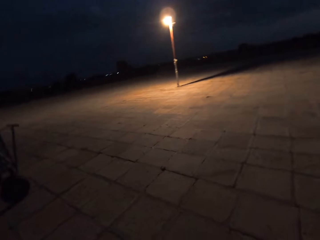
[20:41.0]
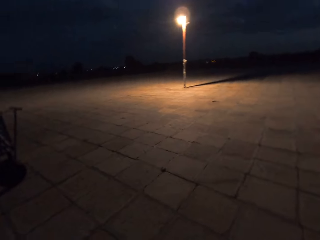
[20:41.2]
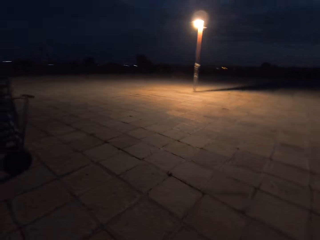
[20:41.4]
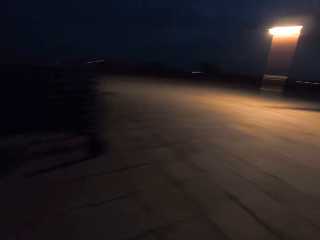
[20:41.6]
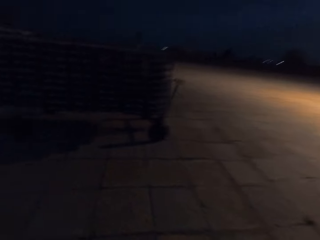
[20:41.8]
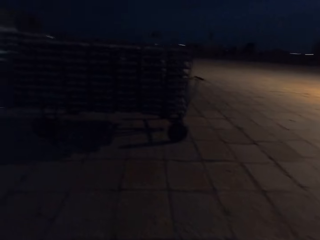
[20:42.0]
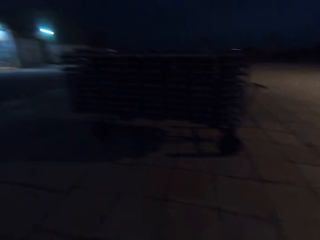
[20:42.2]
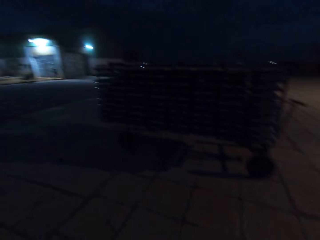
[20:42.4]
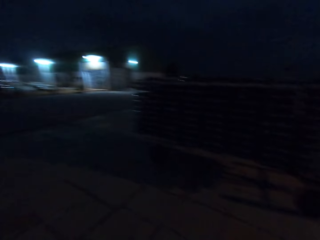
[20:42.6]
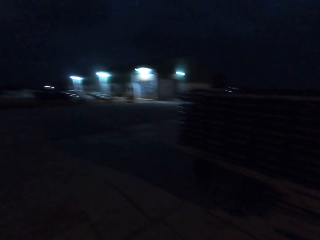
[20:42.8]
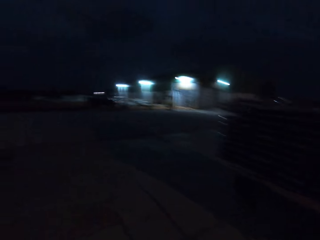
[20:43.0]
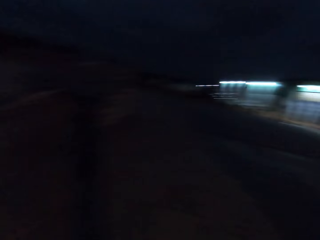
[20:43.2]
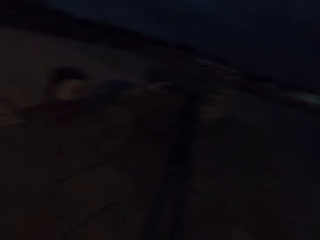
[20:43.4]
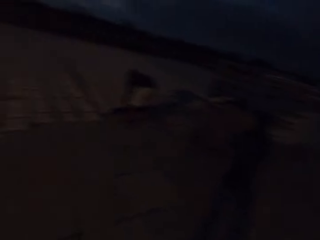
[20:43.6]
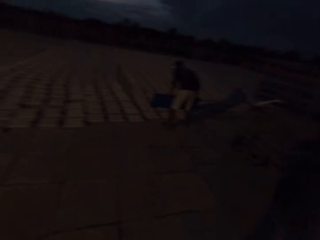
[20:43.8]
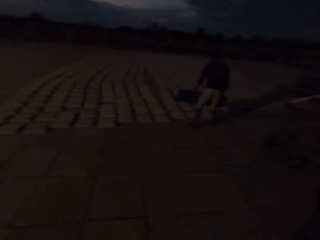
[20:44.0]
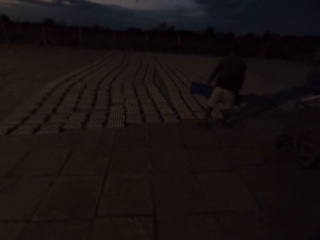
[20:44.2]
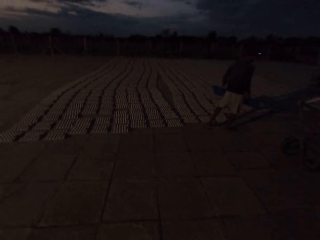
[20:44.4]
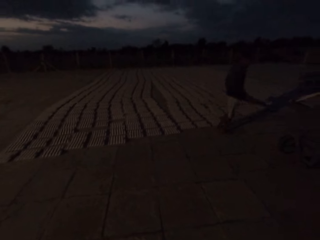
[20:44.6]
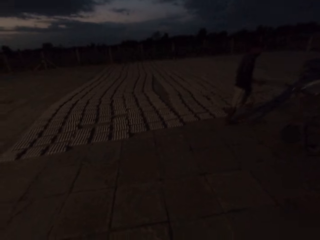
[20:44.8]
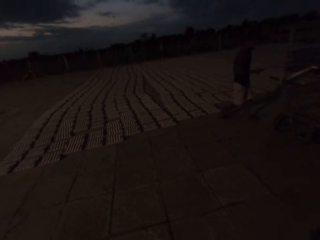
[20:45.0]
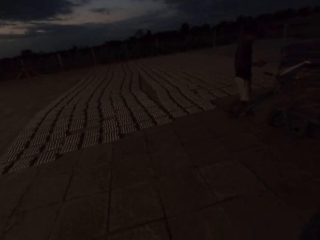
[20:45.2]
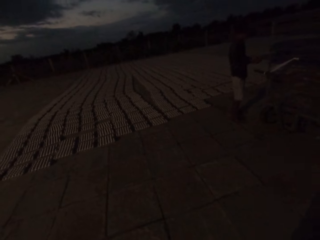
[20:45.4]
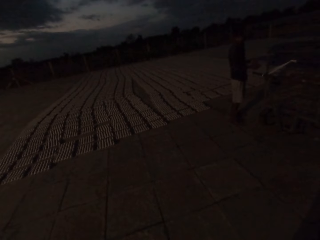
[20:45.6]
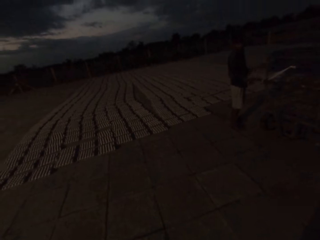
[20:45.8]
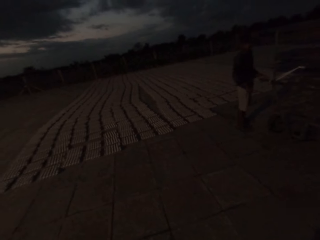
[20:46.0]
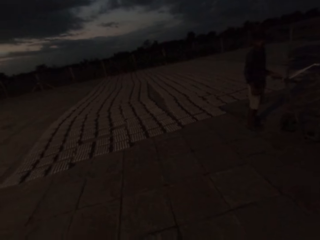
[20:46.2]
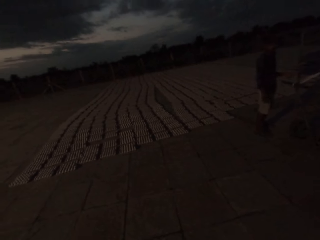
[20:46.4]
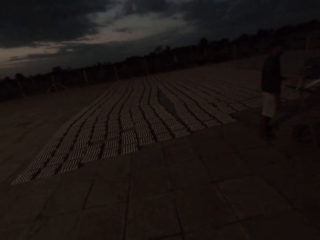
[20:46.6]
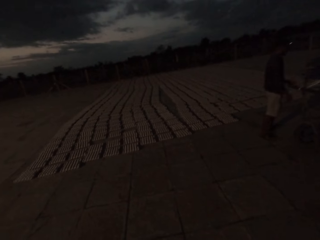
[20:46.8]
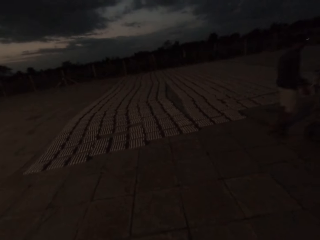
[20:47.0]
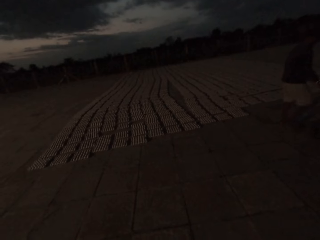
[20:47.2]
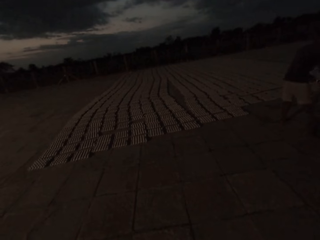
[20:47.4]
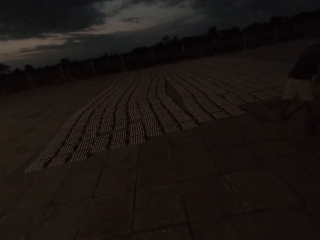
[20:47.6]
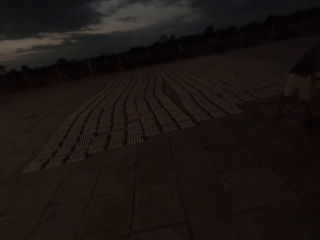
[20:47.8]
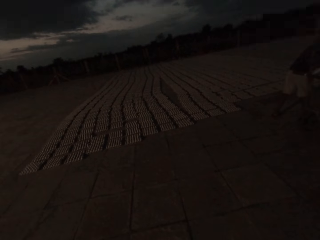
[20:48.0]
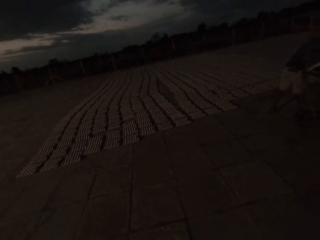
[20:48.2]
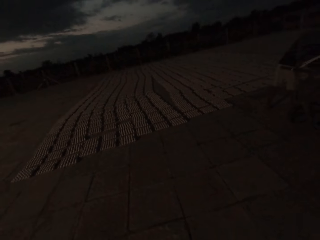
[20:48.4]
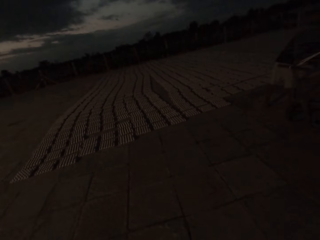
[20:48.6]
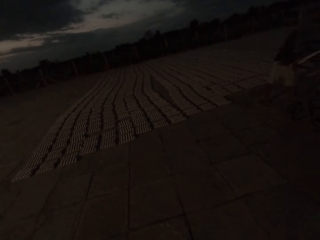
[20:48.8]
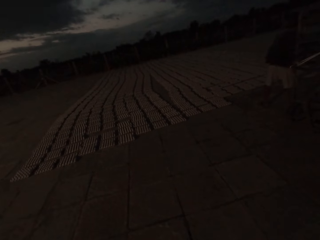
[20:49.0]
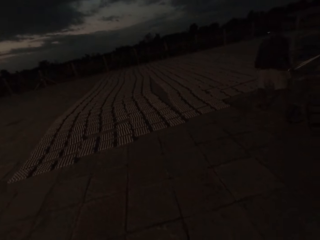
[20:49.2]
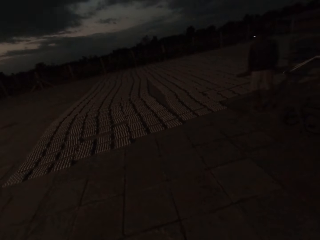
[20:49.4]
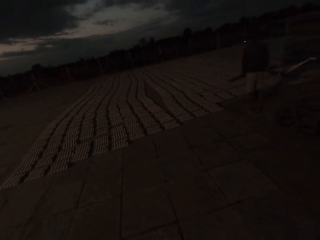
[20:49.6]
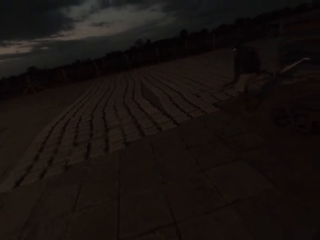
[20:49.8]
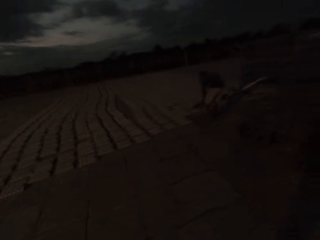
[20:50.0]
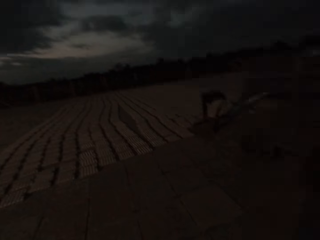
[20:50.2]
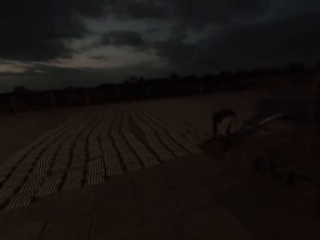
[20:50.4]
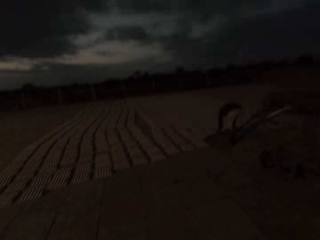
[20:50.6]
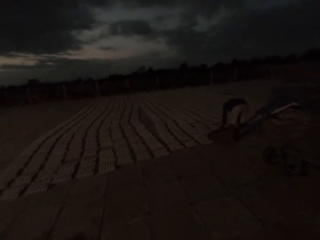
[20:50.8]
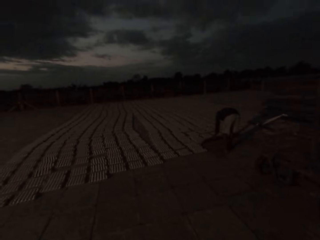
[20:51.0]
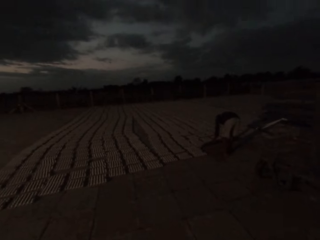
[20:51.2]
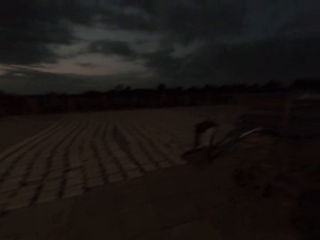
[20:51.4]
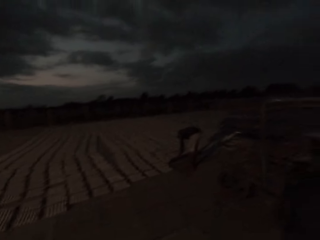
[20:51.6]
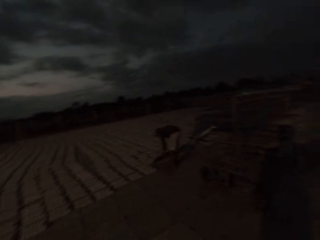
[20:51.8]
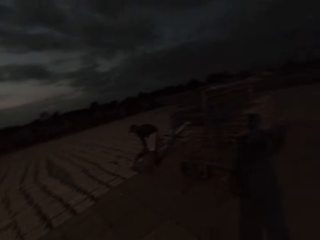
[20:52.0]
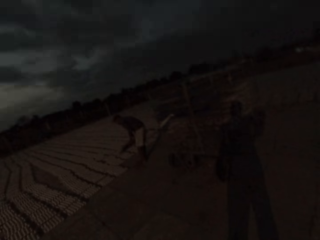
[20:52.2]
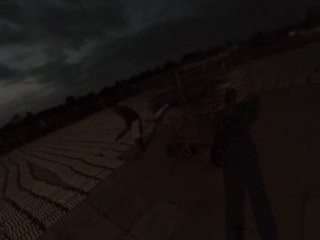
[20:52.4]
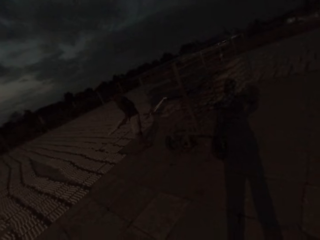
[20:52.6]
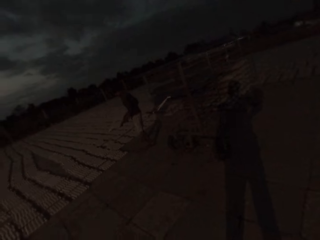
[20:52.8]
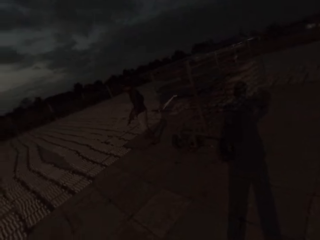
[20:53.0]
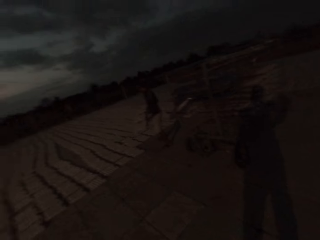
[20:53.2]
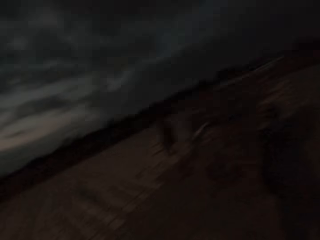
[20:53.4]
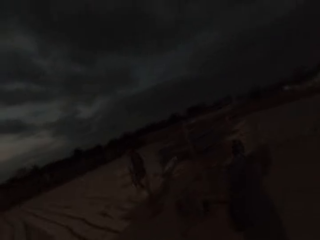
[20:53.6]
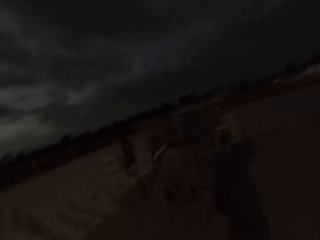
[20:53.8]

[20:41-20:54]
A man drops egg crates on the ground with the tray in both hands. The man inserts the tray into the storage rack with both hands. The man picks the tray from the storage with both hands. The man places the egg crates on the floor.

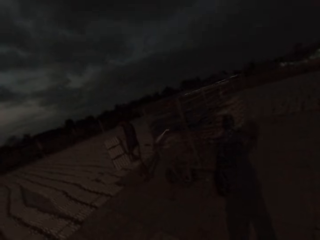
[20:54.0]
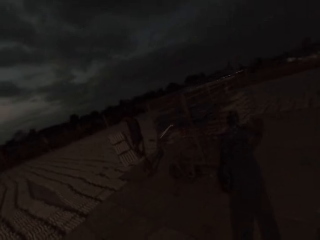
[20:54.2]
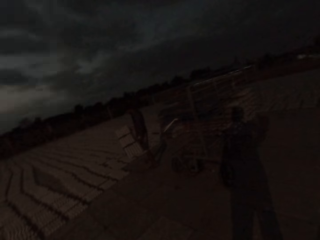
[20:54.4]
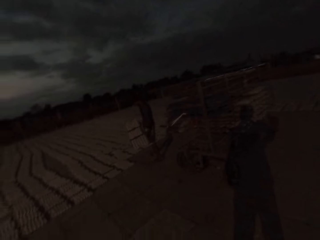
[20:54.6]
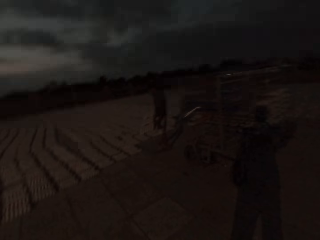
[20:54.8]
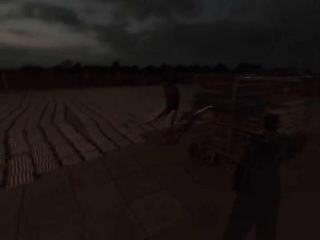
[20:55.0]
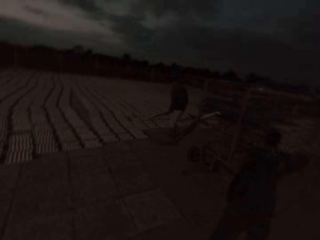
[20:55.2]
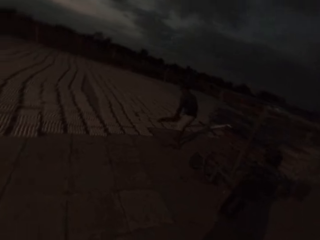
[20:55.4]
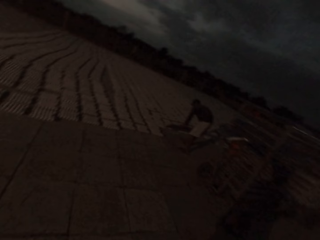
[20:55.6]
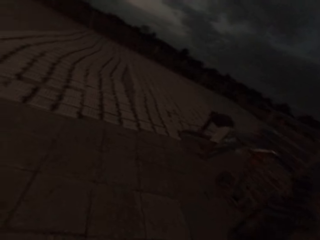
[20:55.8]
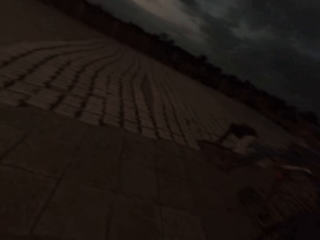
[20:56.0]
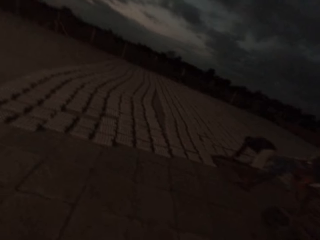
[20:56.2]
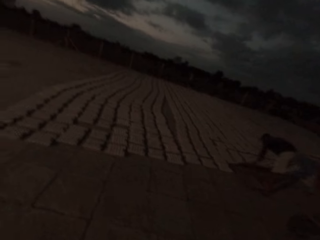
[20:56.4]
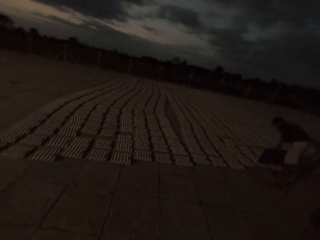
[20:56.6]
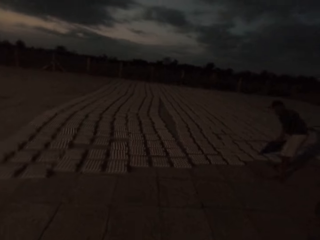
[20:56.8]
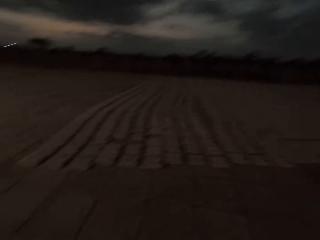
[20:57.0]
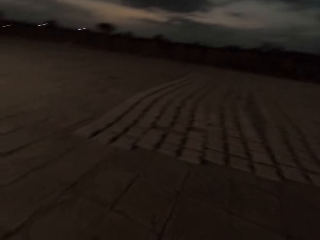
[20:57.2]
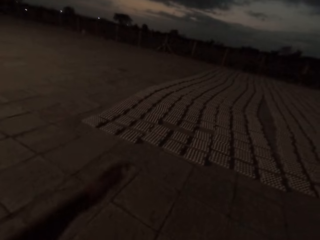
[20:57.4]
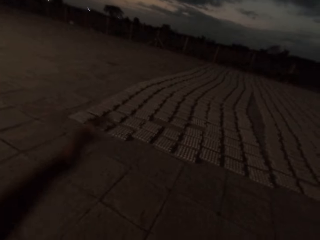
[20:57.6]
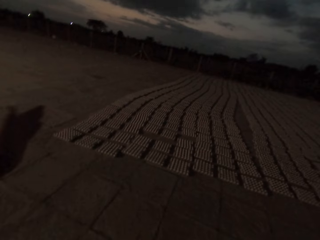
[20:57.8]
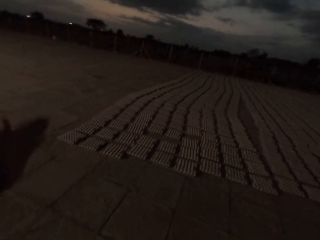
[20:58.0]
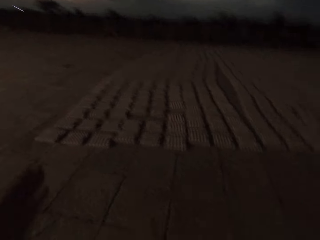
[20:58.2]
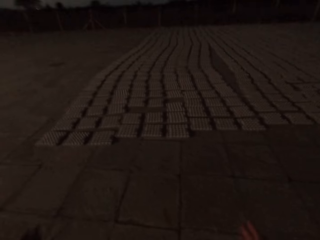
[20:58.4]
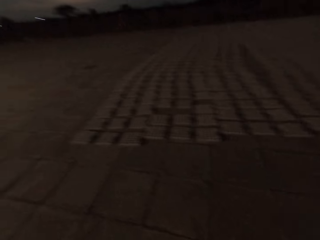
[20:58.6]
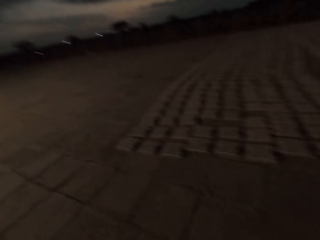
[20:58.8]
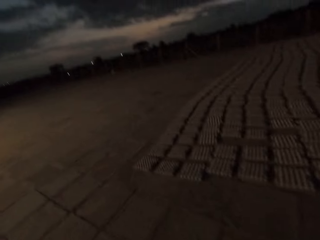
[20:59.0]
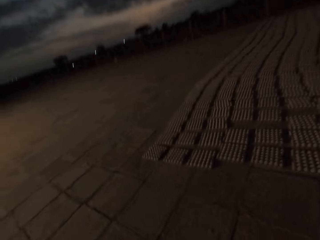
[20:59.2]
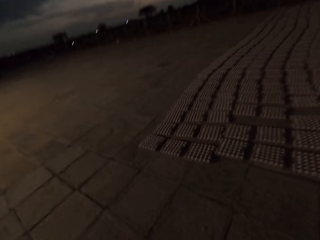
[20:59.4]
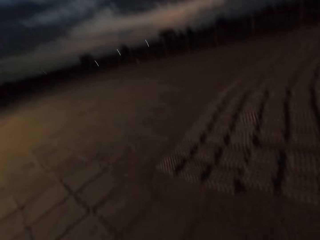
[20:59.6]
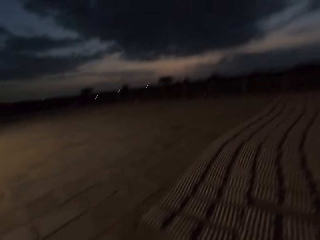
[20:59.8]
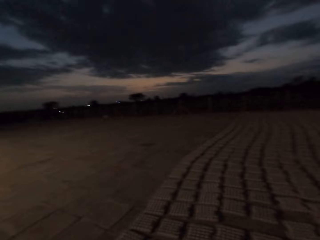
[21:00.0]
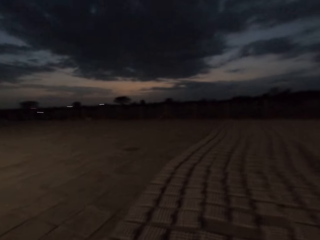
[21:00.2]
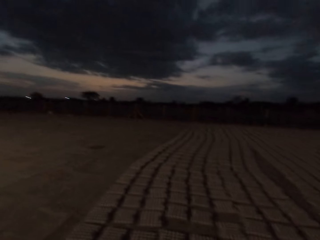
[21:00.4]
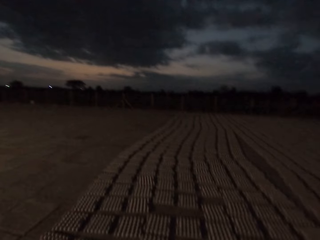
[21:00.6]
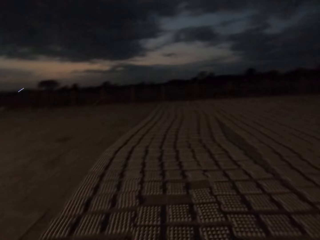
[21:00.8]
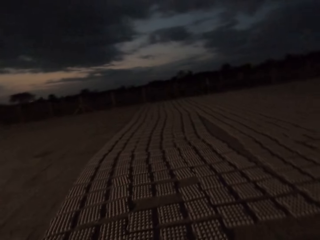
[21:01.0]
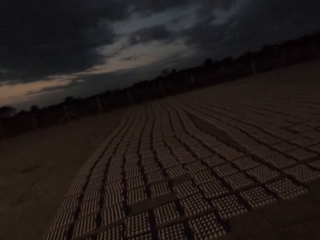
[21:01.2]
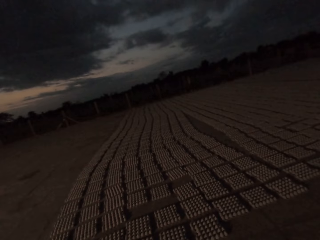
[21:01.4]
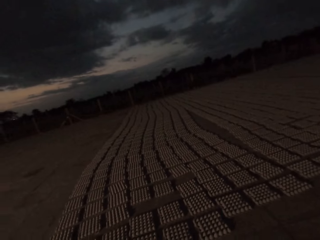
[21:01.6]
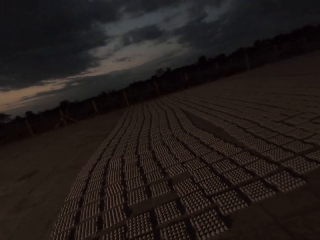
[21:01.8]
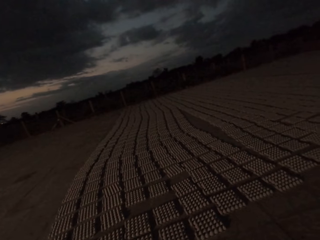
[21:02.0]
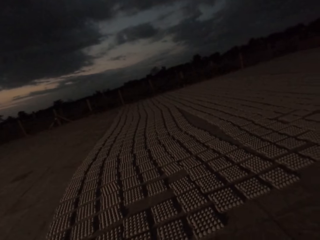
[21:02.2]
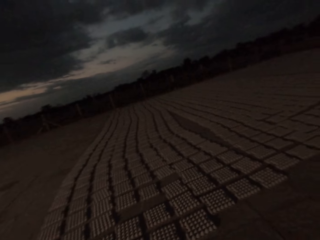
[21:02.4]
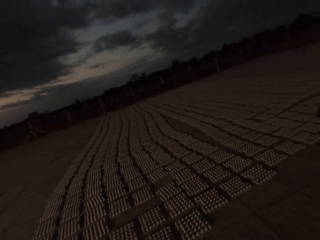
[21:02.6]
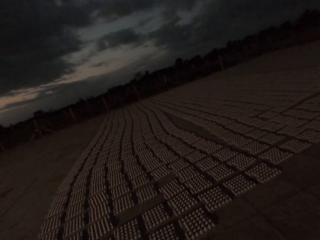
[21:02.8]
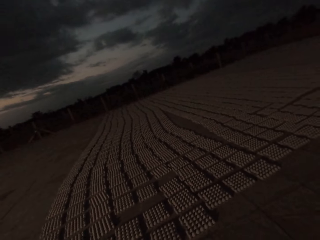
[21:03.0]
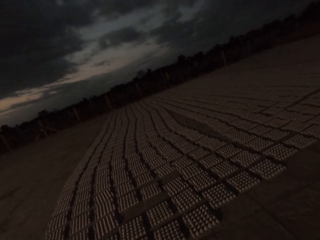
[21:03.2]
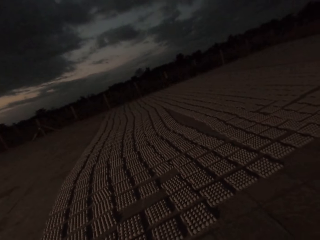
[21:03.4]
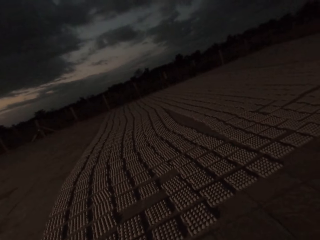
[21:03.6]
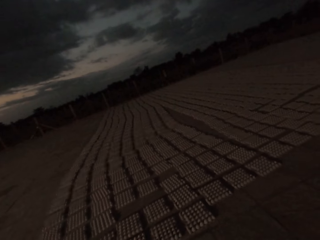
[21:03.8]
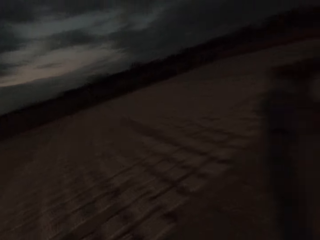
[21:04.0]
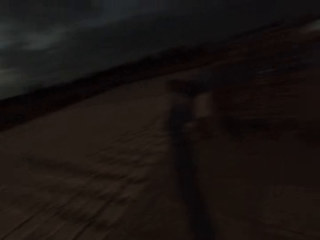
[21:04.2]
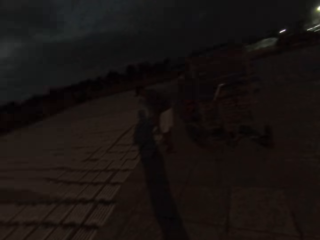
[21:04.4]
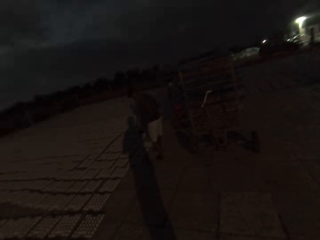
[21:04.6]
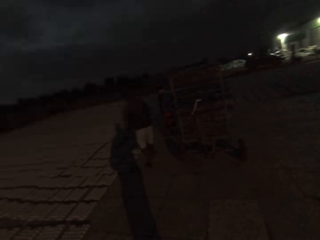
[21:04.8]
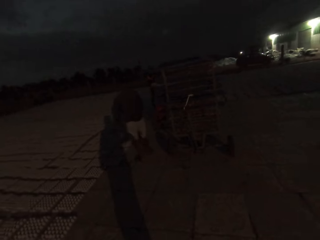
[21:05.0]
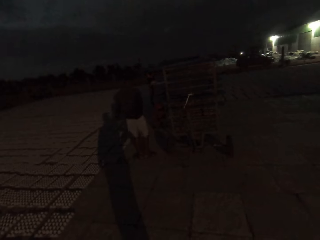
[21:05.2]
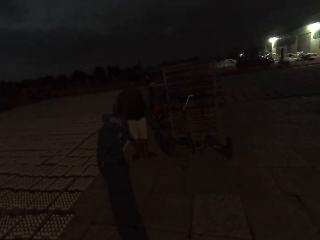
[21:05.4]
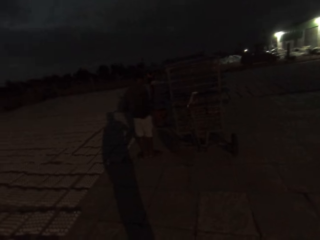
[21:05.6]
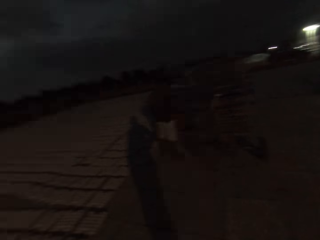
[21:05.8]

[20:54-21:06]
The man drops egg crates on the ground with the tray in both hands. The camera wearer makes a hand gesture. The man places an egg crate on the ground.
